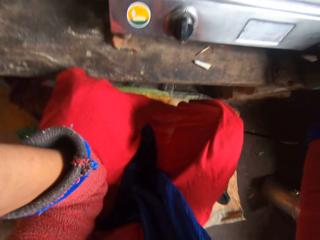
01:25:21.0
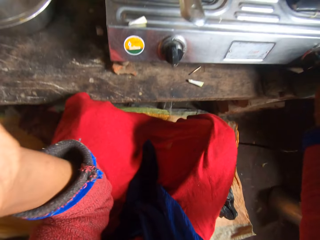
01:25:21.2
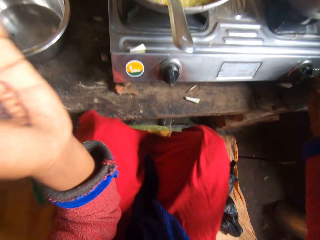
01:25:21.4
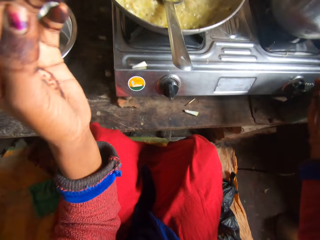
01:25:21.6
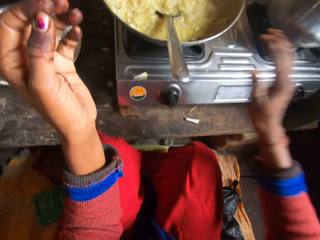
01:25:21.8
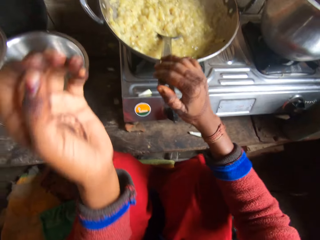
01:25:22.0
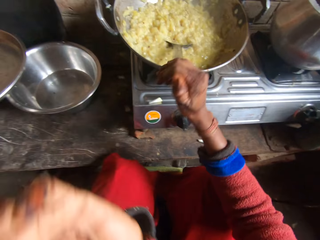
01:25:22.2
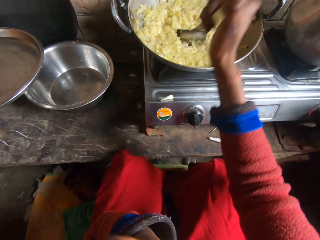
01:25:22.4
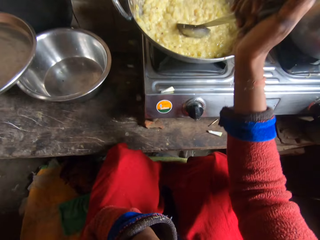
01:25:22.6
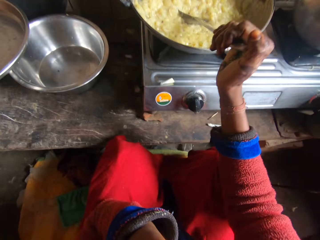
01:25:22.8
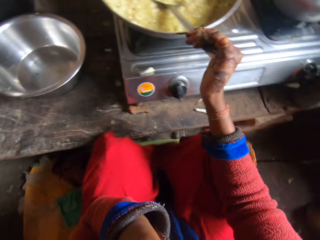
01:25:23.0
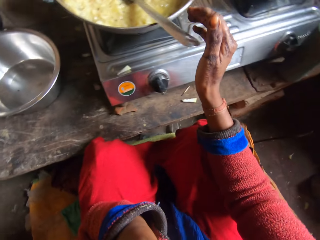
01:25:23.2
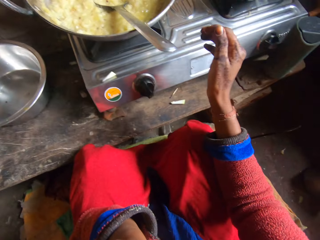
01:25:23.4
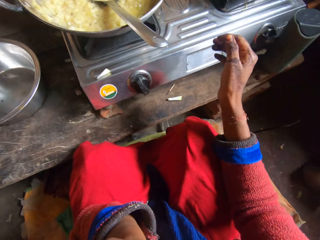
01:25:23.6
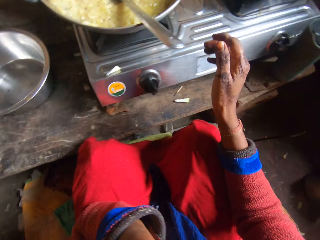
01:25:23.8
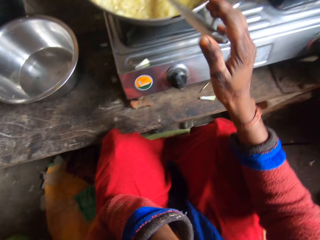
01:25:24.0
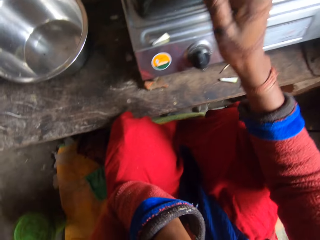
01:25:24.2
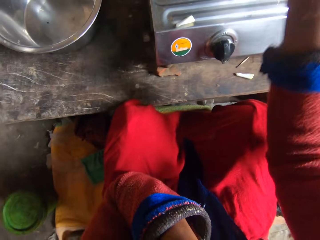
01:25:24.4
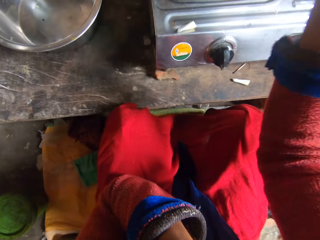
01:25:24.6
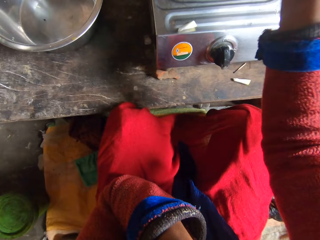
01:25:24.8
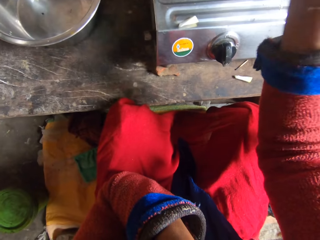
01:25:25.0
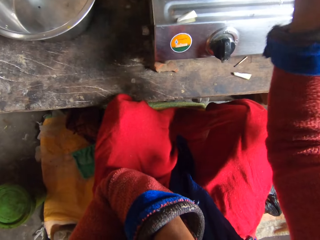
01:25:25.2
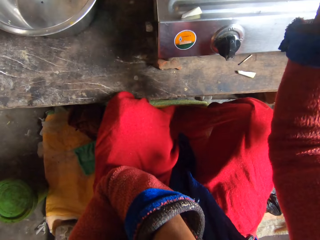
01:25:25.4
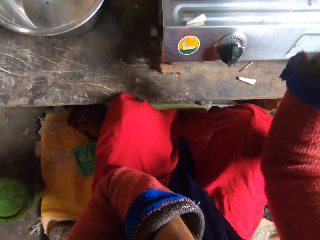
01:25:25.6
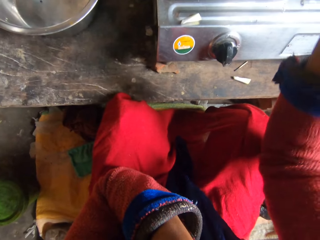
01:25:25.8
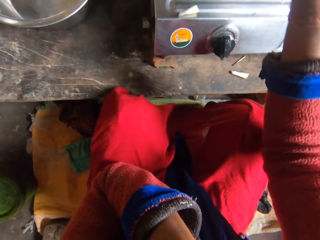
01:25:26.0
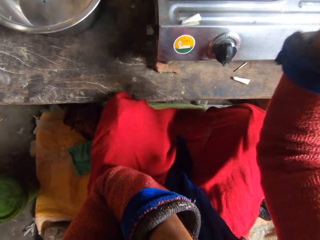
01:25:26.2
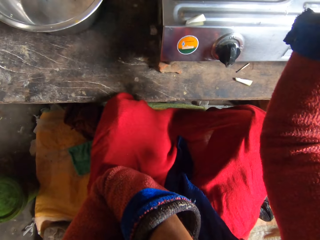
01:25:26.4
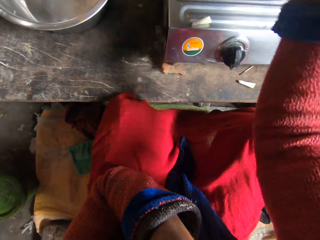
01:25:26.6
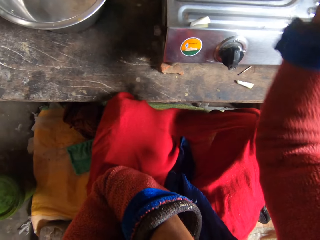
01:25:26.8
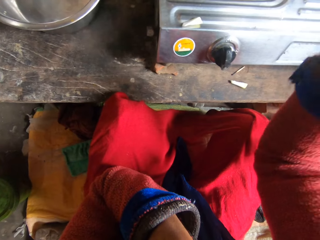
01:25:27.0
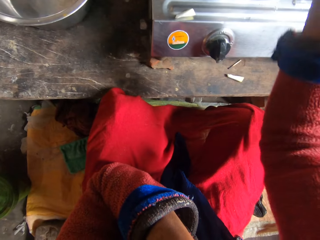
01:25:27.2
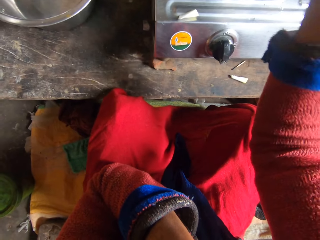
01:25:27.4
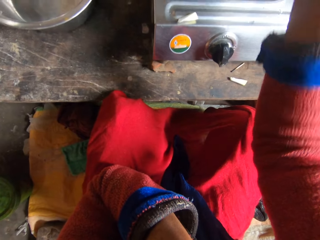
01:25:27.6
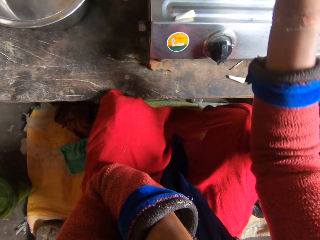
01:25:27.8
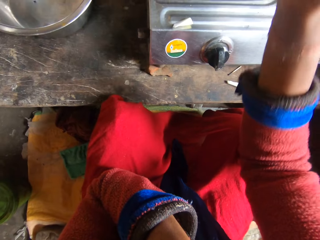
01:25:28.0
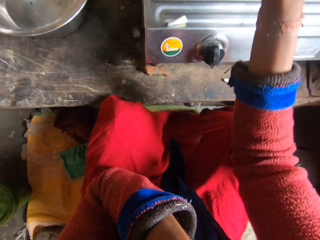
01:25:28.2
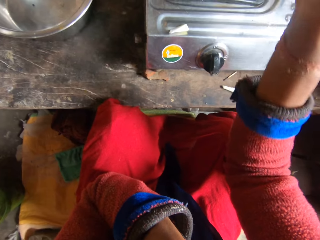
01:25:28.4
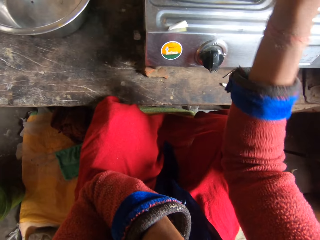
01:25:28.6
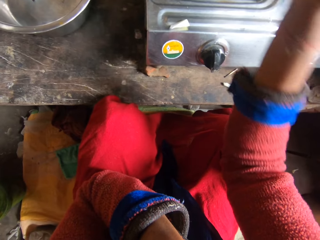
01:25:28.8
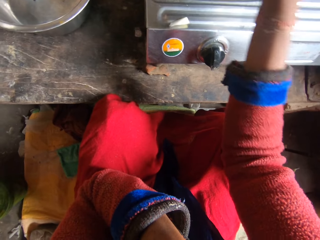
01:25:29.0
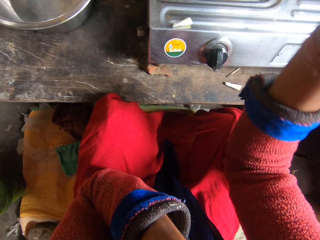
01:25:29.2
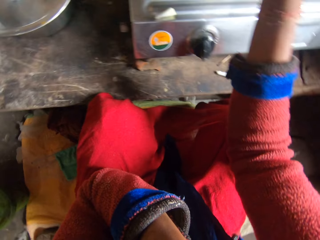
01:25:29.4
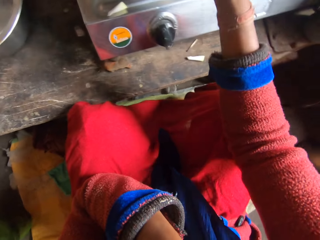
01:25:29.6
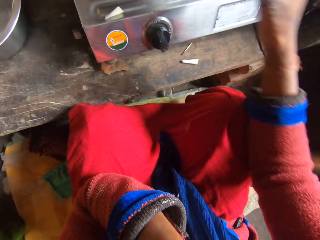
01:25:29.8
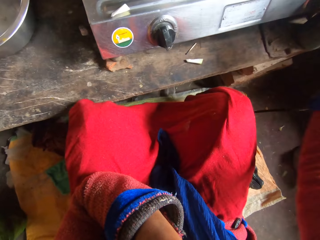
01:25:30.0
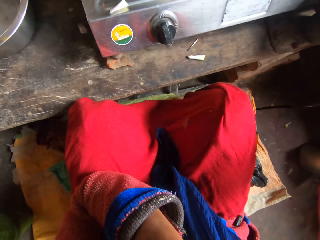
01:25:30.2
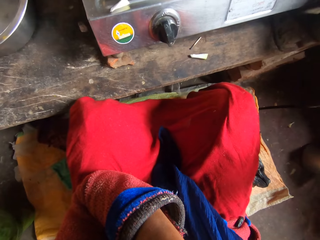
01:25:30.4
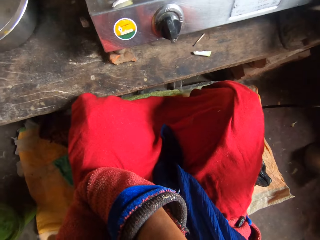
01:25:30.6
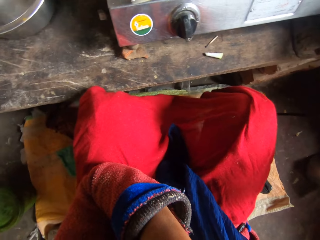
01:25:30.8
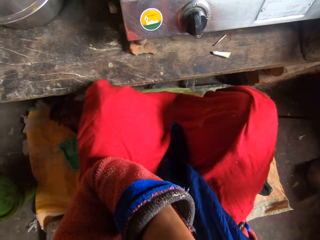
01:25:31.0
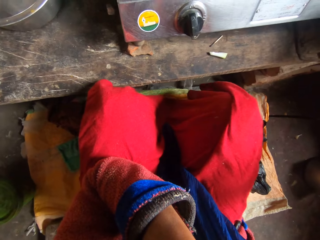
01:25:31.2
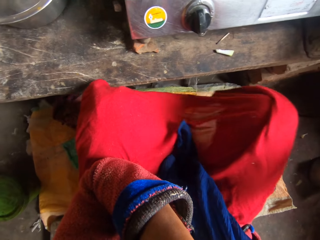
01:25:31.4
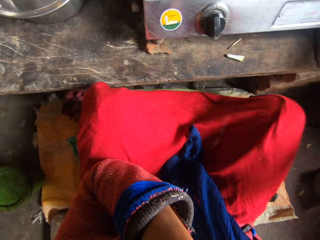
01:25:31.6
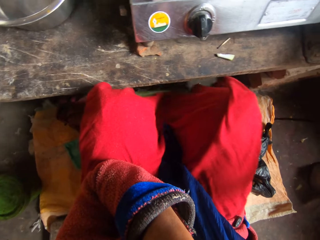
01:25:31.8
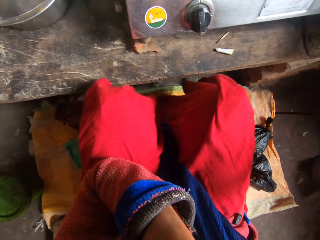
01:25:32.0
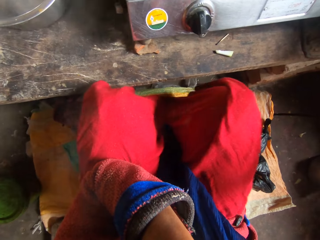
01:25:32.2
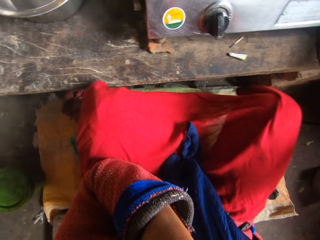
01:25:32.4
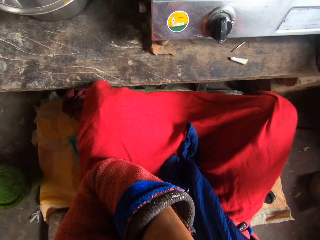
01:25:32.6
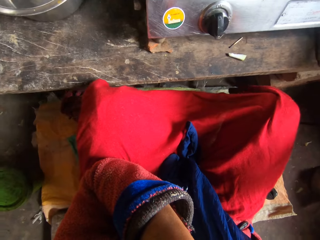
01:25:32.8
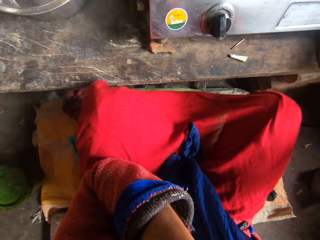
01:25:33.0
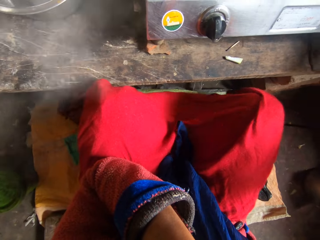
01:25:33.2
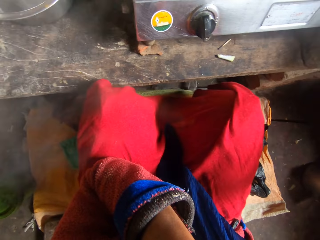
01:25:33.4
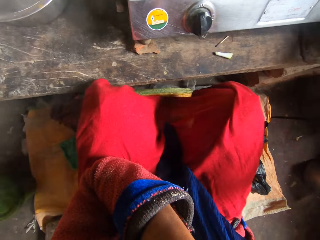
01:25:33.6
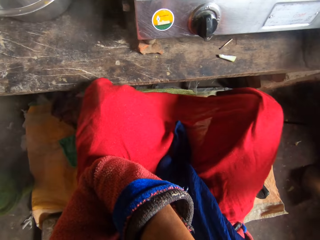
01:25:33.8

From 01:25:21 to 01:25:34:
The camera wearer mashes the food in the pot with the spoon. She leaves the spoon in the pot. She mashes the food in the pot with the spoon. She adjusts the control of the cooker with her right hand.

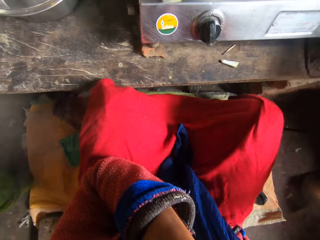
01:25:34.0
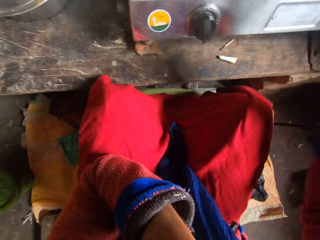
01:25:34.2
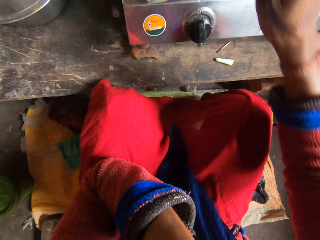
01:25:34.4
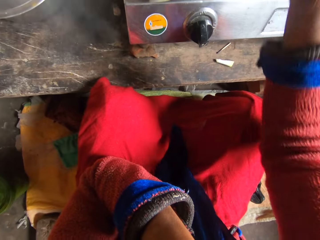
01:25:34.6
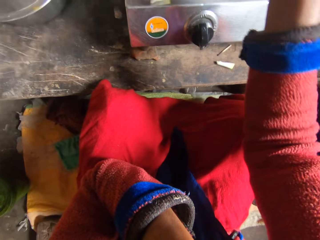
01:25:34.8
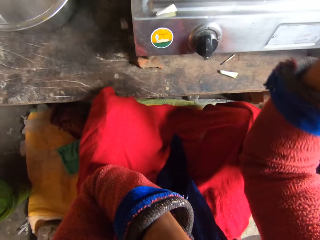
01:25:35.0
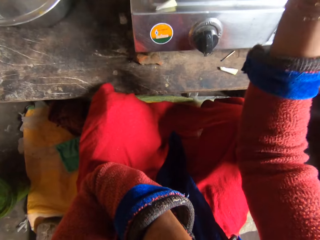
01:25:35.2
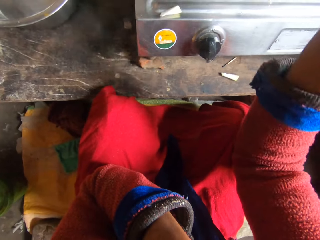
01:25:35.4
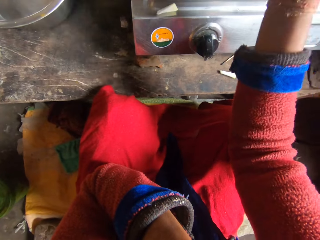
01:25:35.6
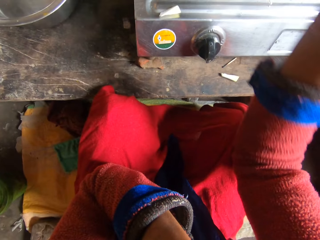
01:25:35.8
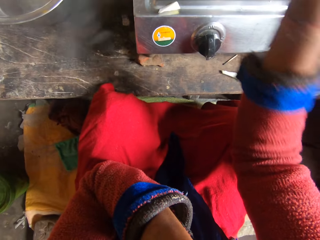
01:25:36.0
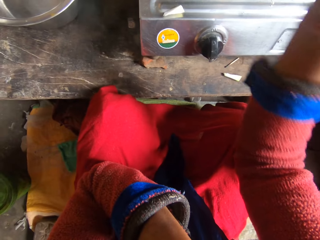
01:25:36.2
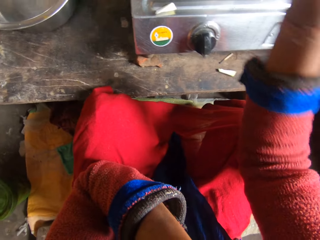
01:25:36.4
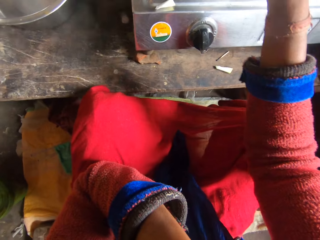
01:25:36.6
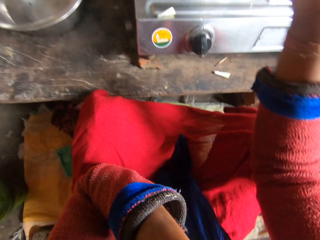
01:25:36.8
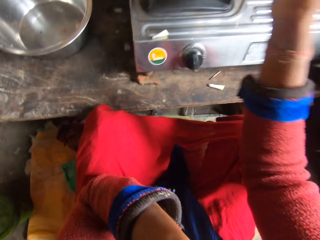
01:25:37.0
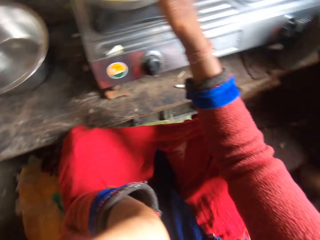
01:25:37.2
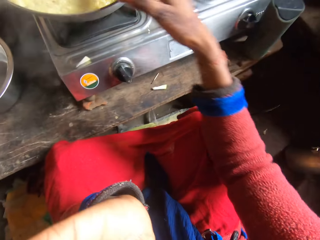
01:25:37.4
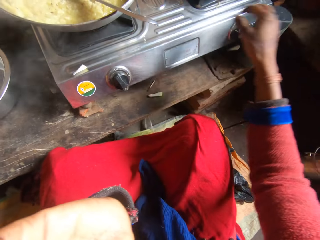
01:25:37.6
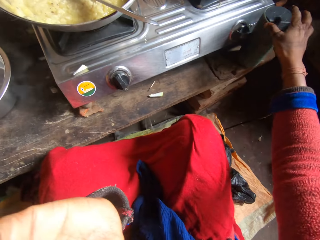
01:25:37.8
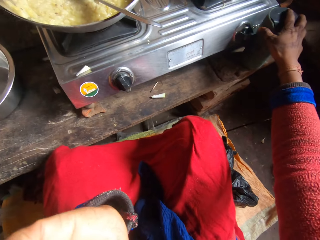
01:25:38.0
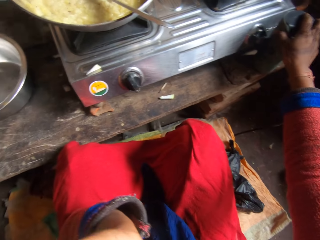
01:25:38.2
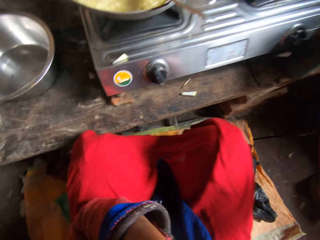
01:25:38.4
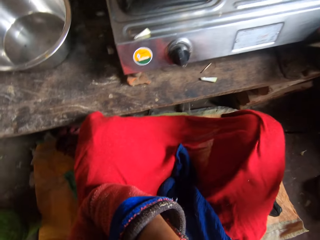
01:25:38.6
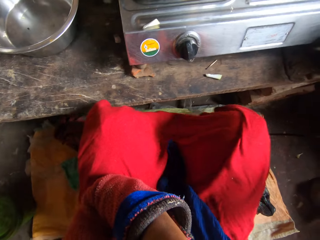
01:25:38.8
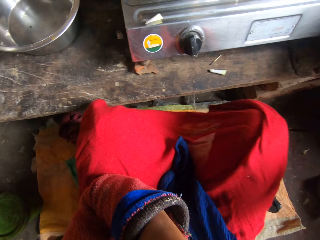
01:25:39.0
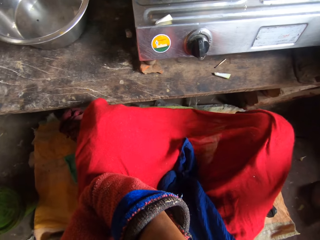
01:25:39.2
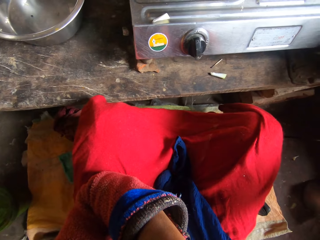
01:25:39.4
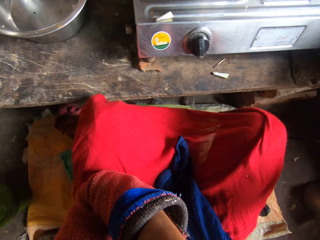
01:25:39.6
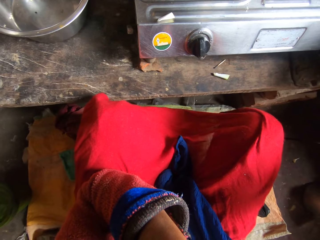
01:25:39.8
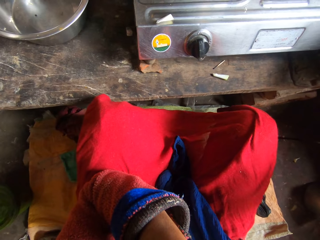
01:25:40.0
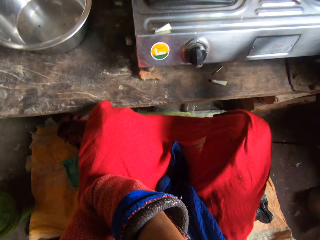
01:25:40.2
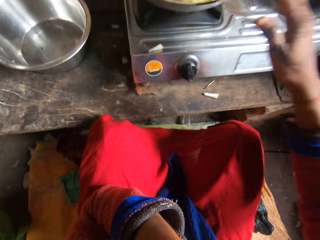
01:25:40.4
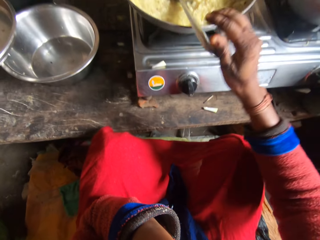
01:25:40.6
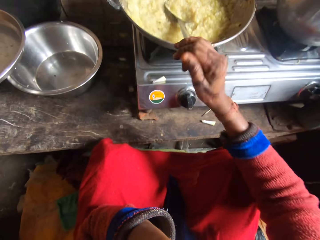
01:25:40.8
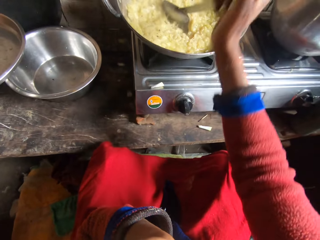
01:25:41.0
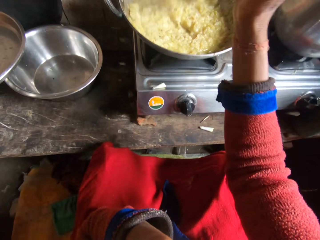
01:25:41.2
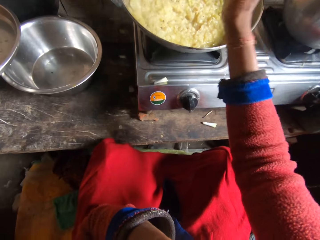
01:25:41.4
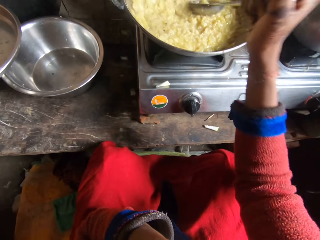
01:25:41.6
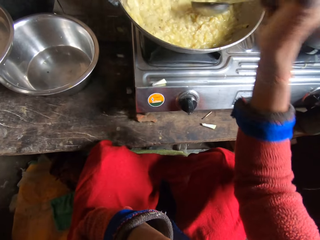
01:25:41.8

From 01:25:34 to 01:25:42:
The camera wearer mashes the food in the pot with the spoon. She adjusts the control of the cooker with her right hand. She mashes the food in the pot with the spoon.
